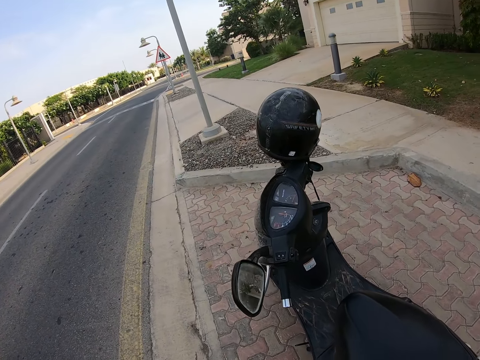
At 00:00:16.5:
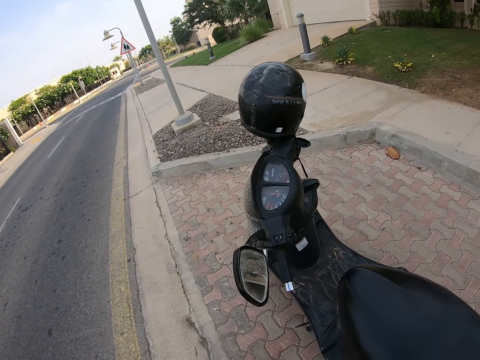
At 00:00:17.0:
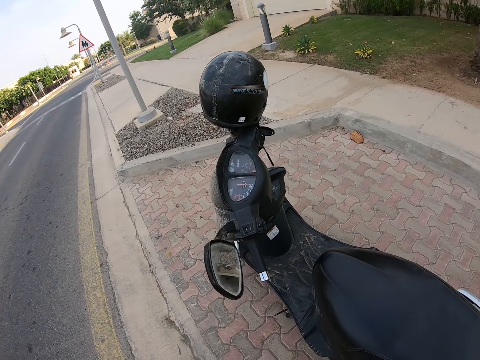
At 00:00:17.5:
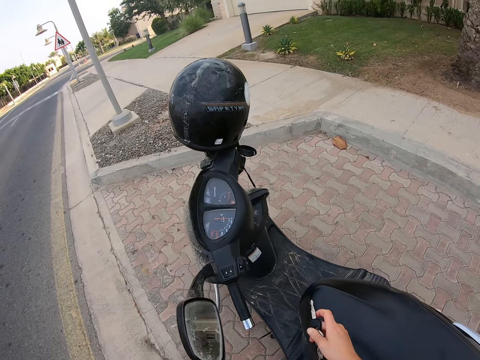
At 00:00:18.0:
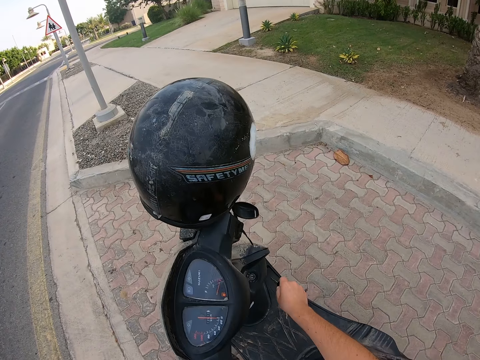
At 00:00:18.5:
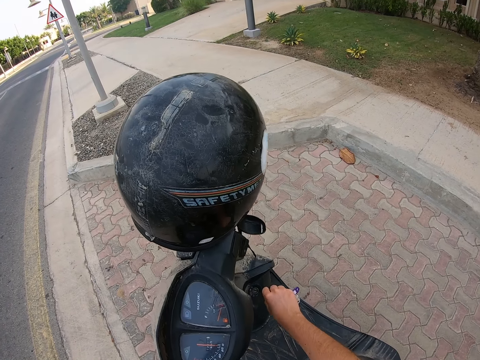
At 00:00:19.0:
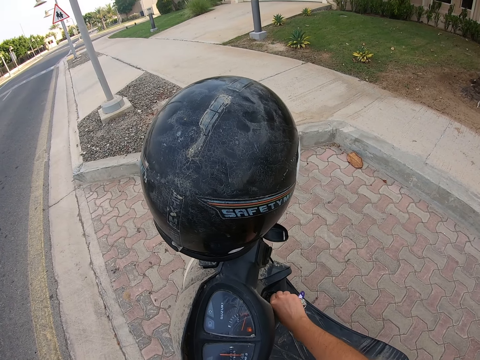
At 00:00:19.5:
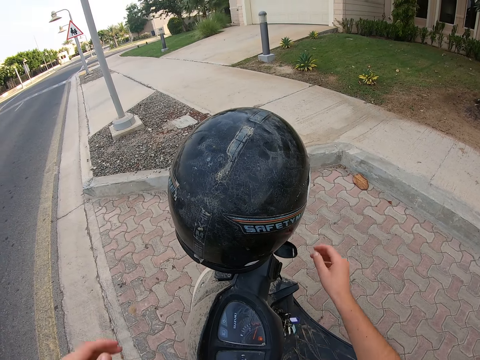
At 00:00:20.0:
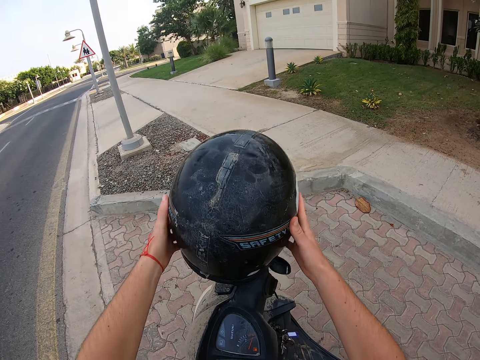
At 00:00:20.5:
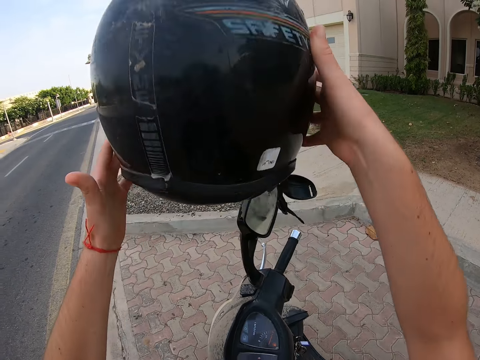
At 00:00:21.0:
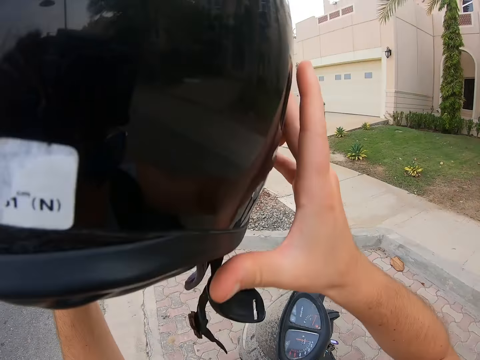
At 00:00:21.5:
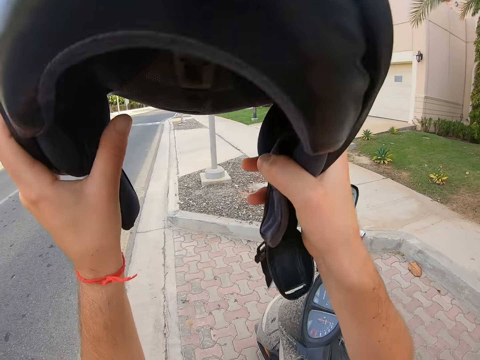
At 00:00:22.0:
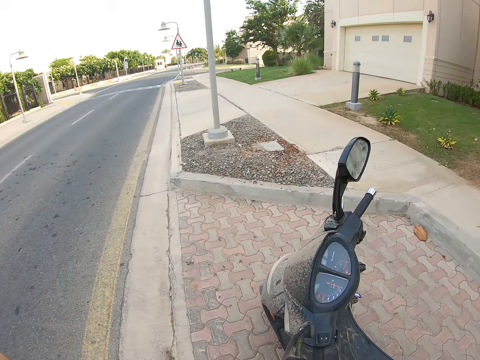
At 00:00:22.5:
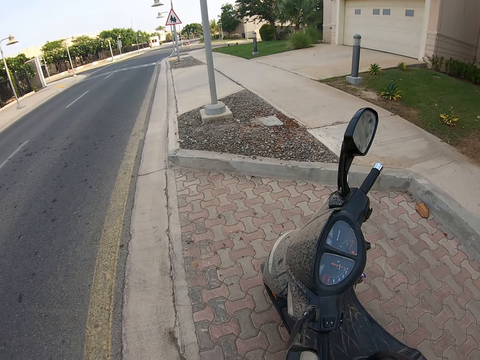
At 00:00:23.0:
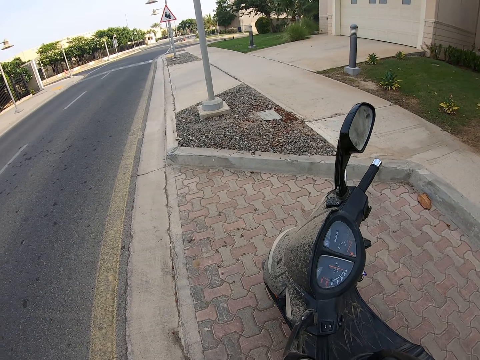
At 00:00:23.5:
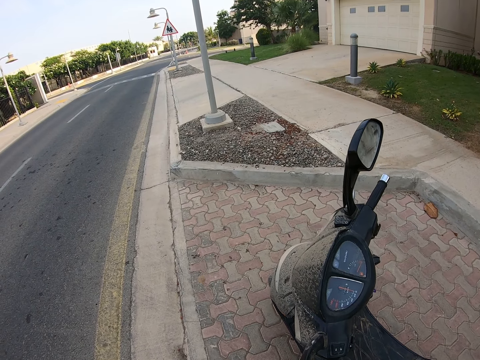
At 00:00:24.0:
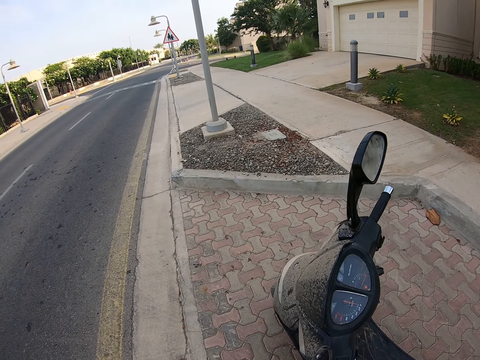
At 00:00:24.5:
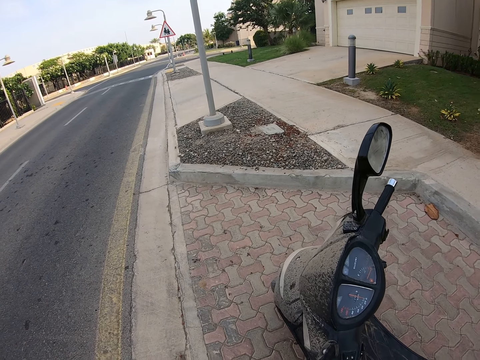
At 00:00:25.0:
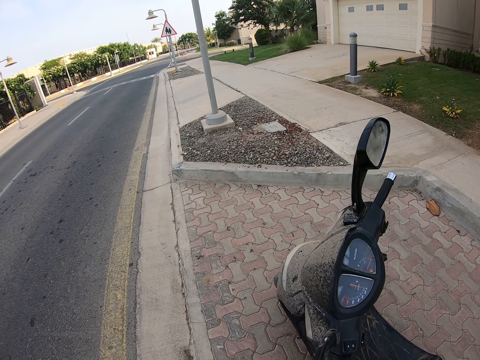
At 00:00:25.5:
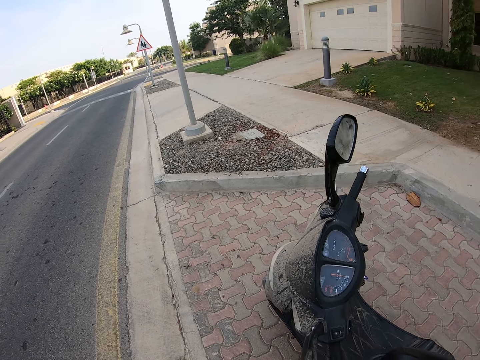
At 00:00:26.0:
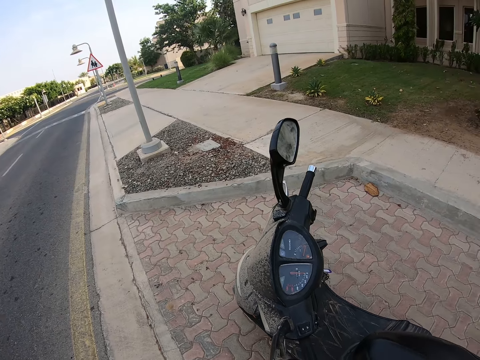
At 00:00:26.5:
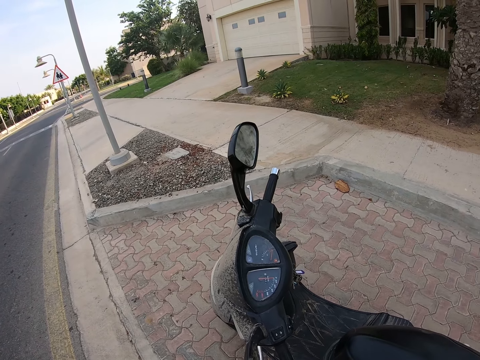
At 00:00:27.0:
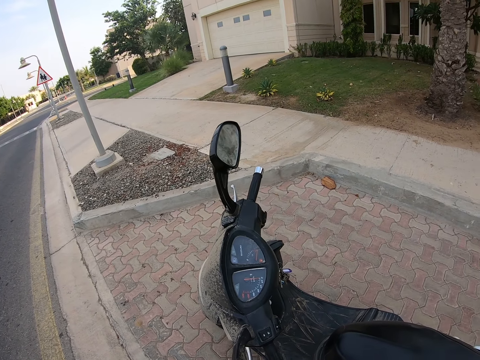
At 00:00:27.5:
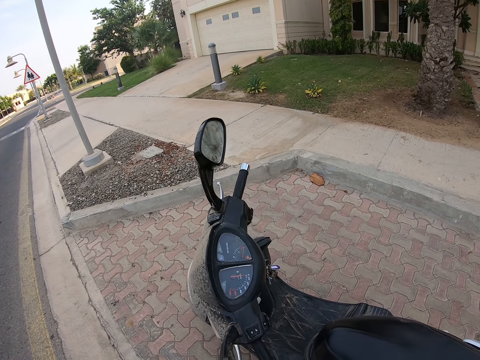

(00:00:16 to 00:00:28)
The camera wearer does something. They put the key into the motorbike. They pick up the helmet. They wear the helmet.

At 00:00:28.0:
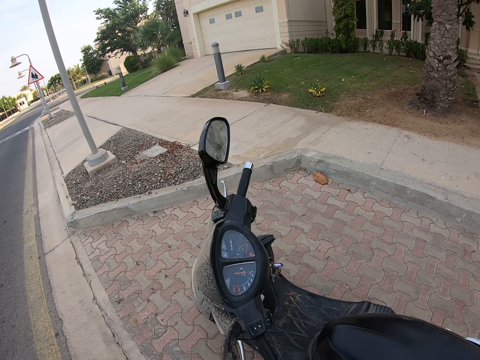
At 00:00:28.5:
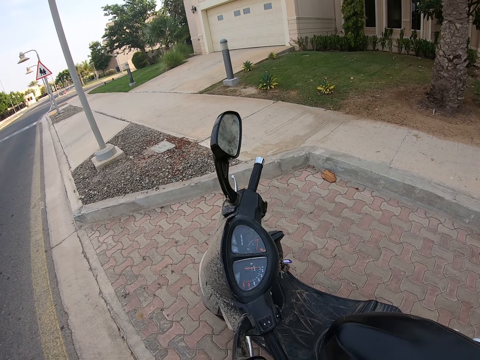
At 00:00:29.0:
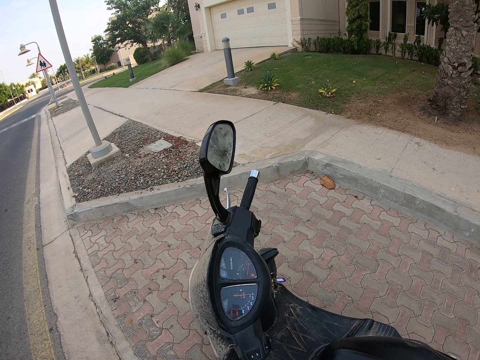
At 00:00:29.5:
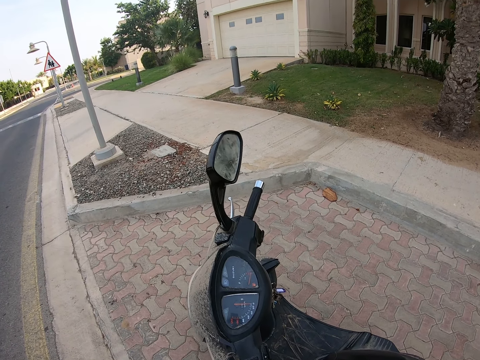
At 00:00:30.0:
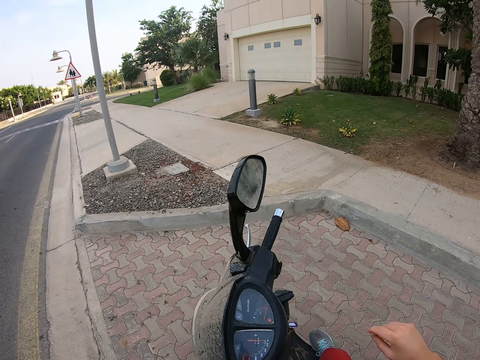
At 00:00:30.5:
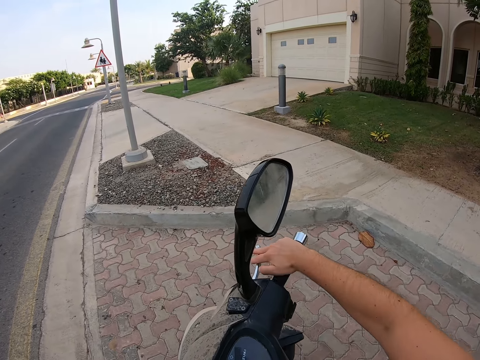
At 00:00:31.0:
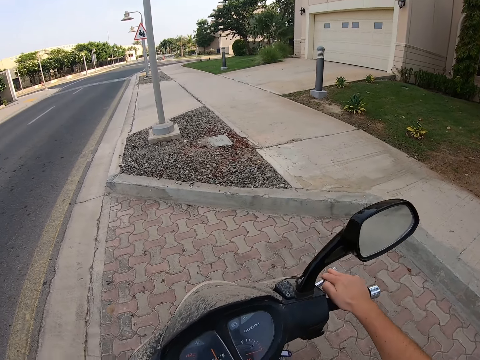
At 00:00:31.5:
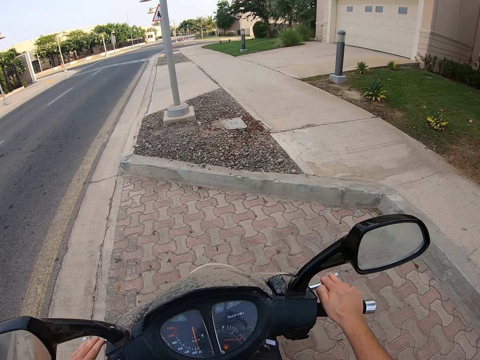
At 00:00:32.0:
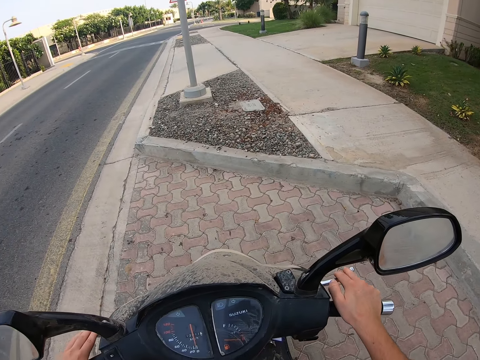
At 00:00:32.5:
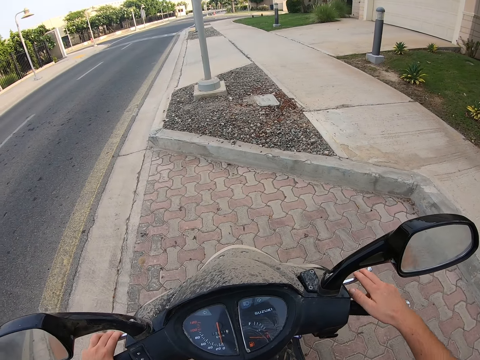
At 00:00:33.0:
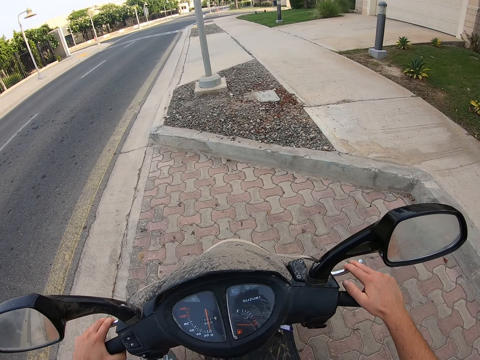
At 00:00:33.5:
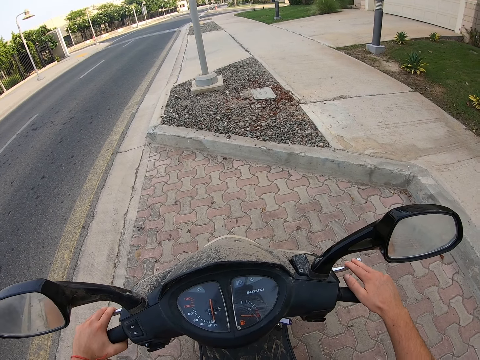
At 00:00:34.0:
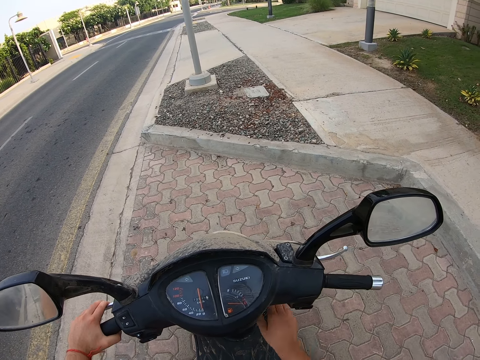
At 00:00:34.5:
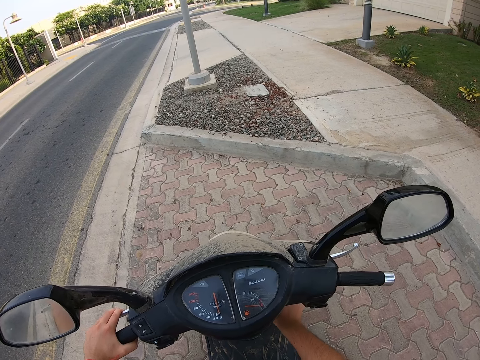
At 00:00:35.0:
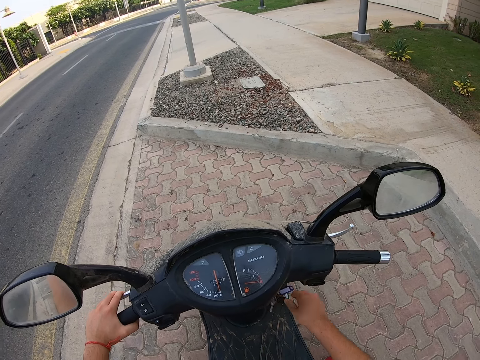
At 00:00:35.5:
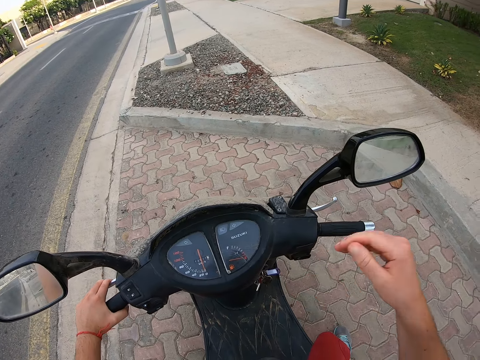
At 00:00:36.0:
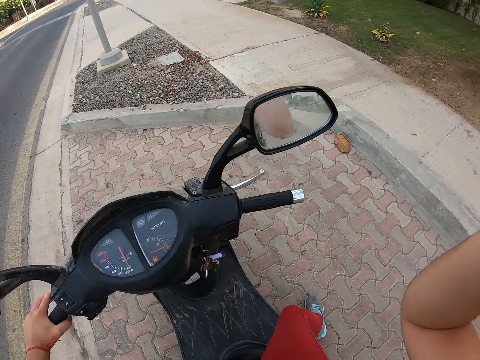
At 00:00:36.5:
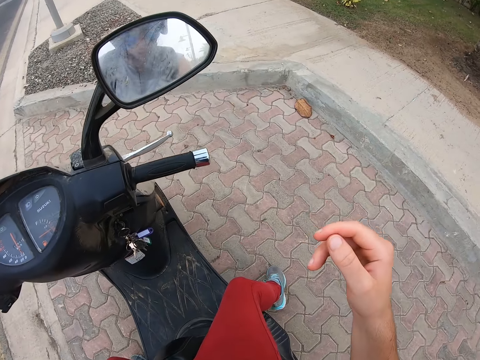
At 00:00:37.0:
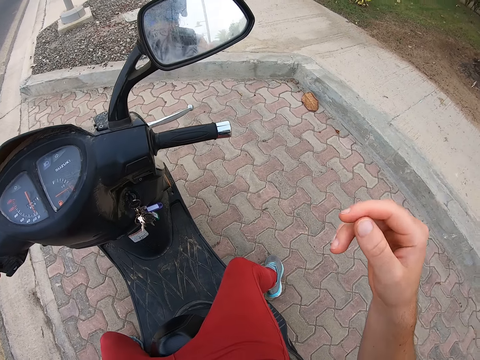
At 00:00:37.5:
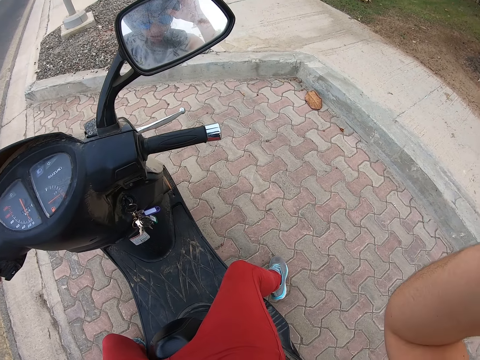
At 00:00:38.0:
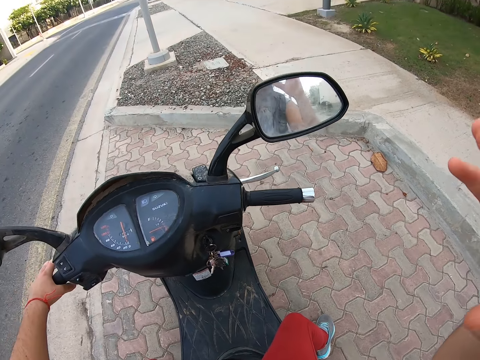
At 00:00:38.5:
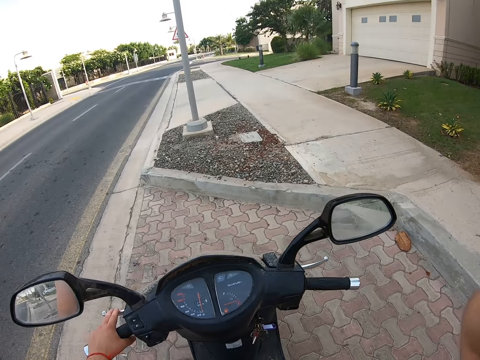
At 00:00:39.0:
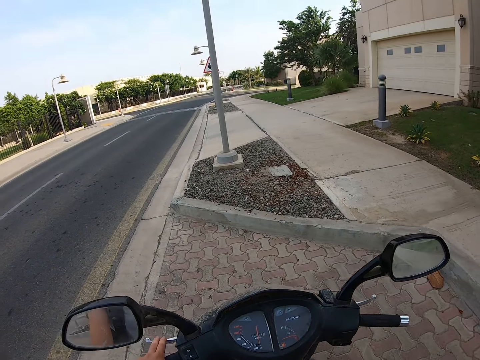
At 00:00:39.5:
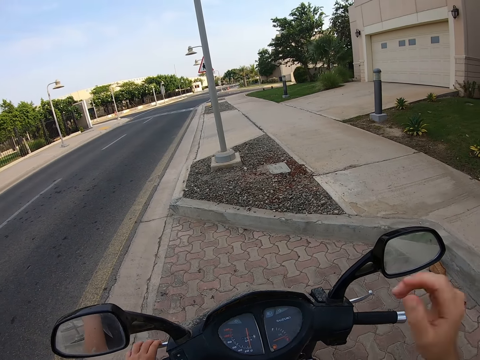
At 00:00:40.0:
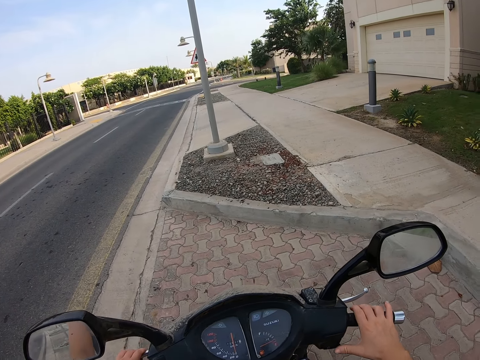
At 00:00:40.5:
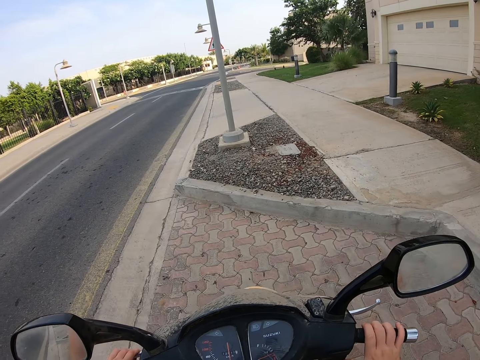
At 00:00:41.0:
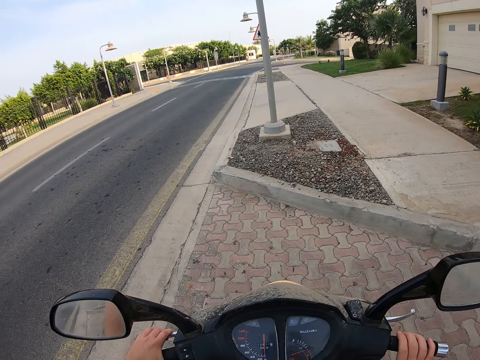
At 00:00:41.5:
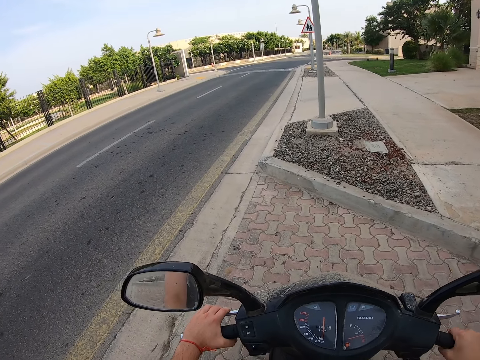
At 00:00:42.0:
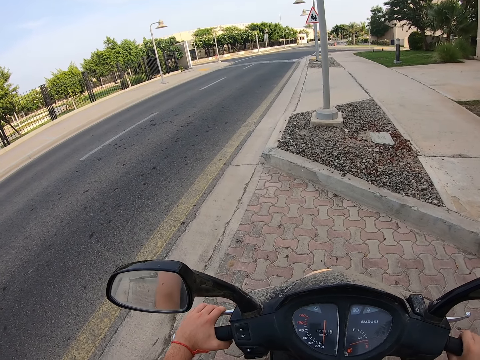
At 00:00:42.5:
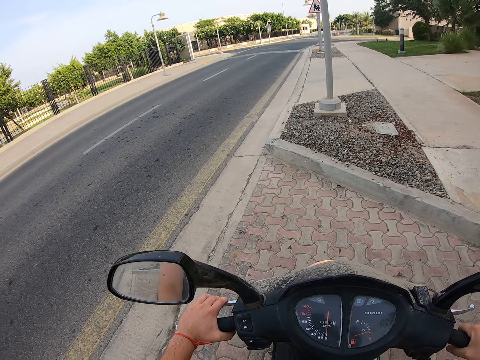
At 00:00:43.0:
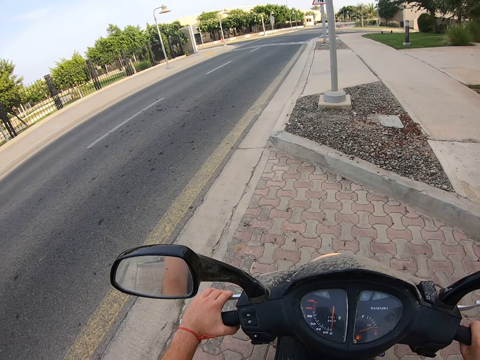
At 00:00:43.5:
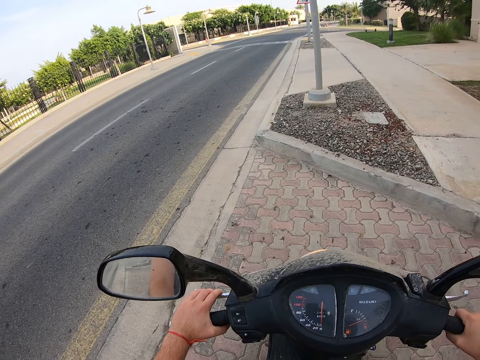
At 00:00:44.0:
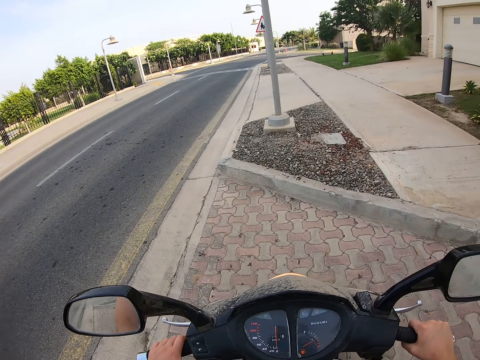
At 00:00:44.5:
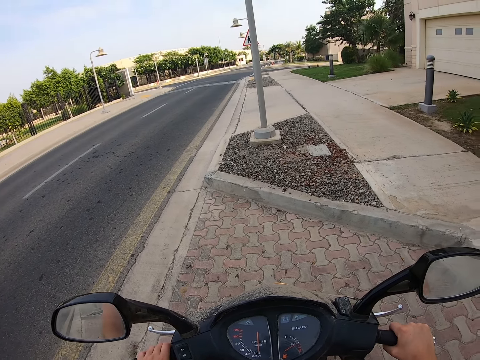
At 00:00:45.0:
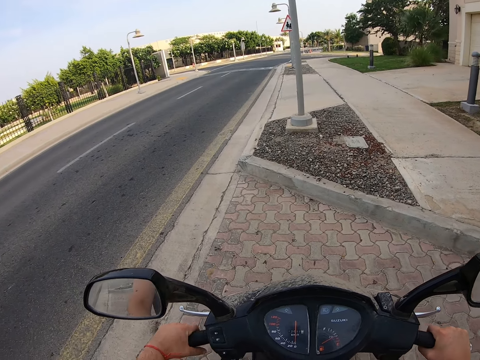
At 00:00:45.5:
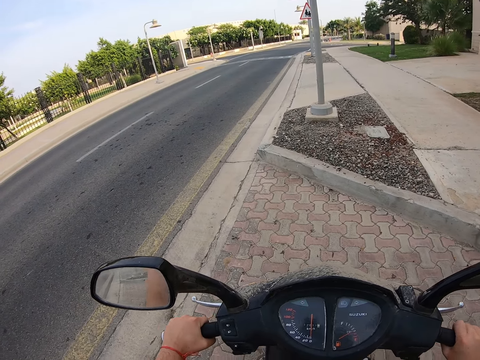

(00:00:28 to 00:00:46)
The camera wearer holds the motorbike handles. He turns the motorcycle. He starts the engine. He lifts up his right hand and puts down his right hand. He does something. He lifts up his right hand and puts down his right hand. He holds the motorbike handles. He holds the motorcycle.
